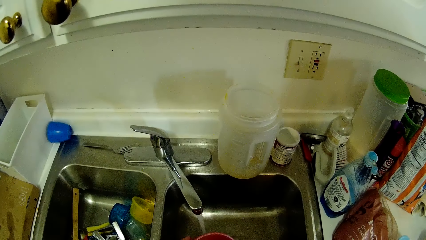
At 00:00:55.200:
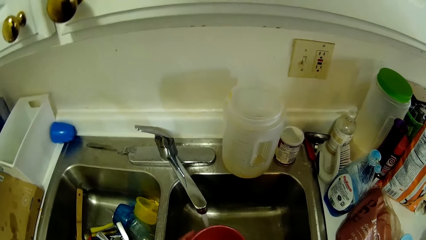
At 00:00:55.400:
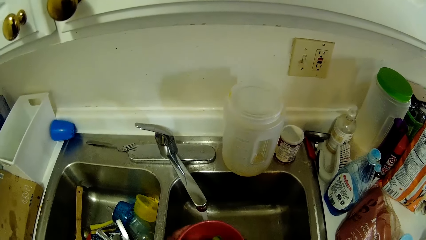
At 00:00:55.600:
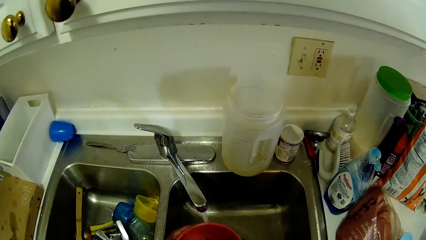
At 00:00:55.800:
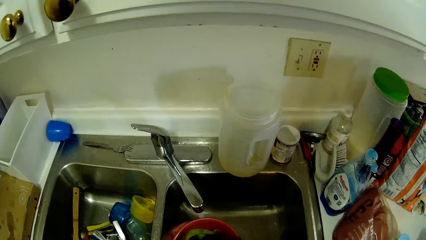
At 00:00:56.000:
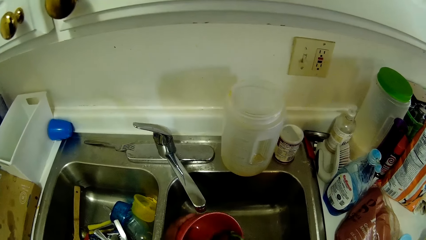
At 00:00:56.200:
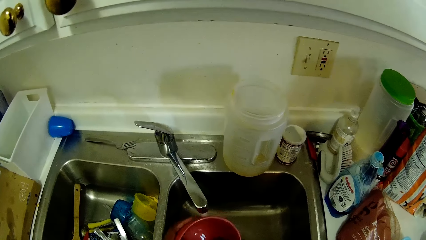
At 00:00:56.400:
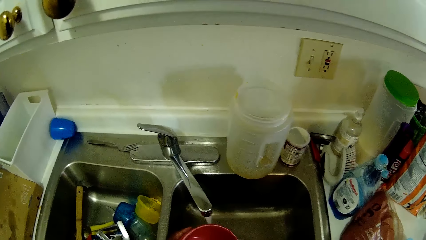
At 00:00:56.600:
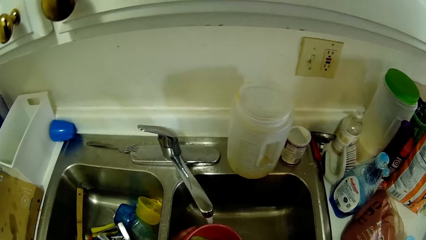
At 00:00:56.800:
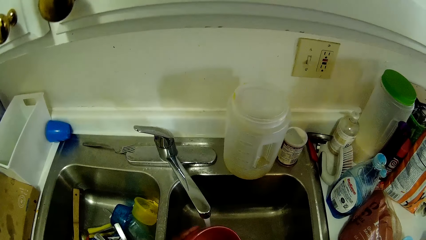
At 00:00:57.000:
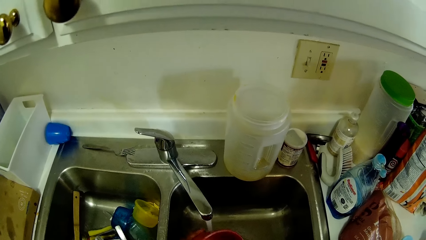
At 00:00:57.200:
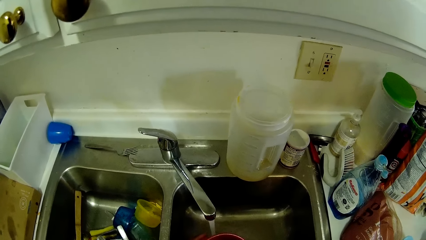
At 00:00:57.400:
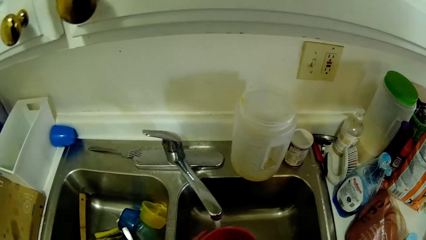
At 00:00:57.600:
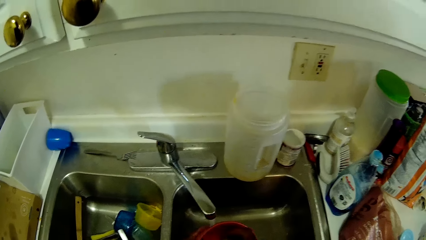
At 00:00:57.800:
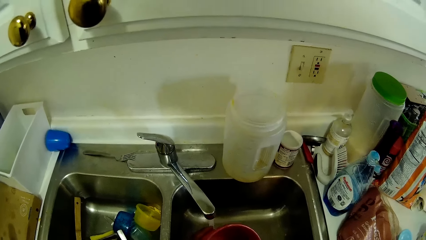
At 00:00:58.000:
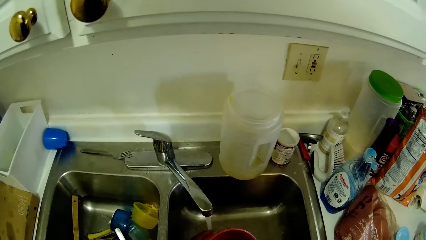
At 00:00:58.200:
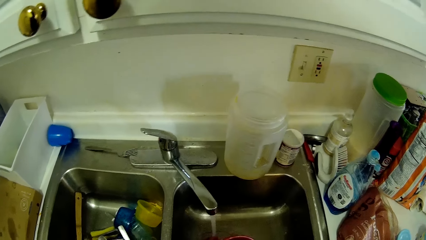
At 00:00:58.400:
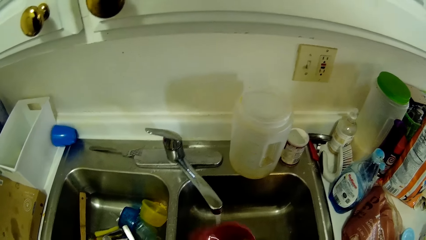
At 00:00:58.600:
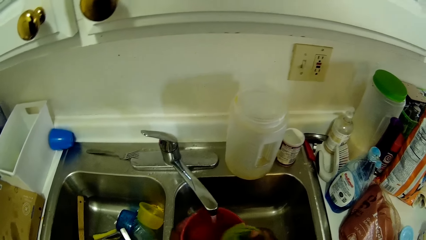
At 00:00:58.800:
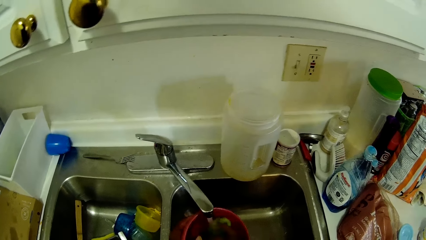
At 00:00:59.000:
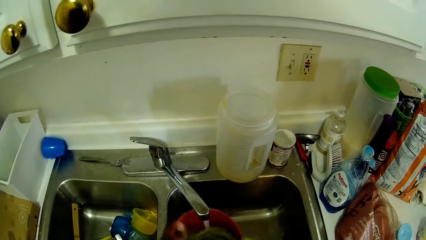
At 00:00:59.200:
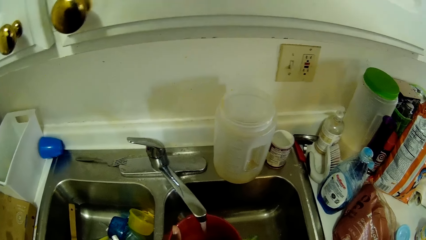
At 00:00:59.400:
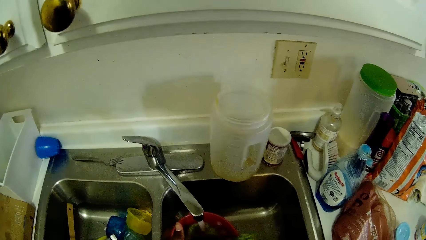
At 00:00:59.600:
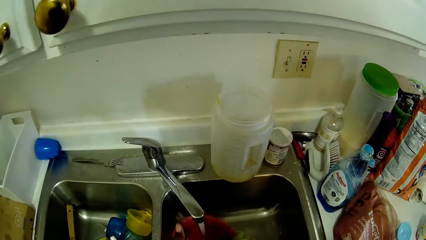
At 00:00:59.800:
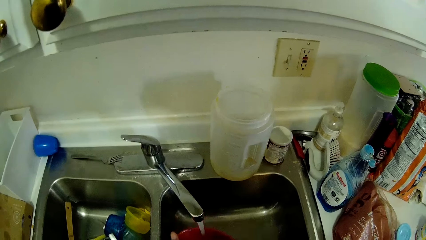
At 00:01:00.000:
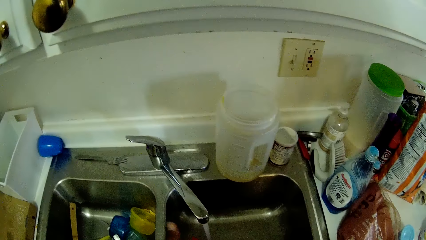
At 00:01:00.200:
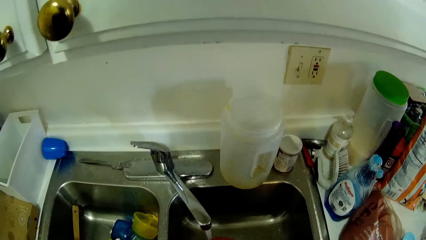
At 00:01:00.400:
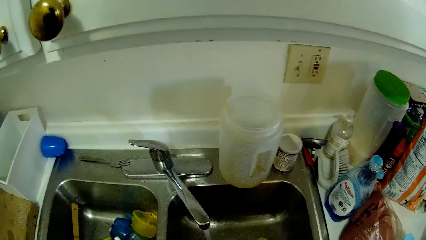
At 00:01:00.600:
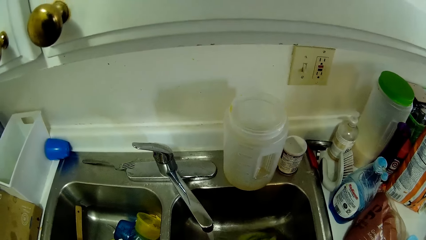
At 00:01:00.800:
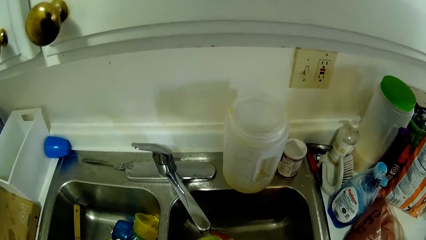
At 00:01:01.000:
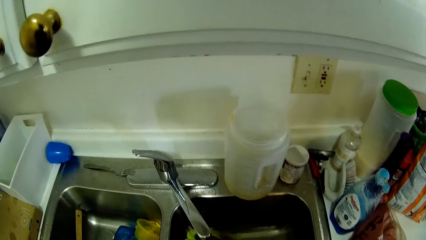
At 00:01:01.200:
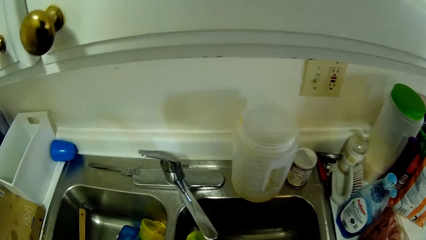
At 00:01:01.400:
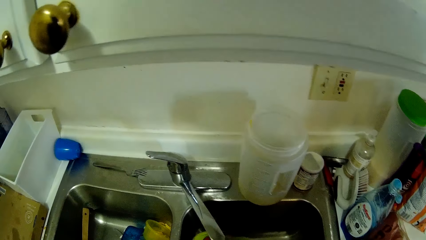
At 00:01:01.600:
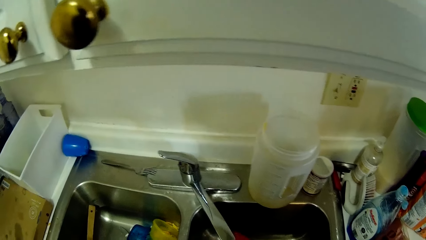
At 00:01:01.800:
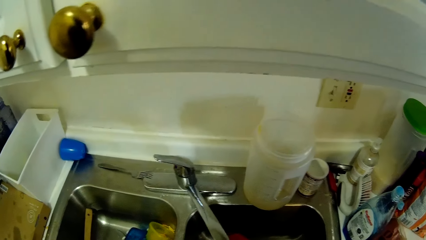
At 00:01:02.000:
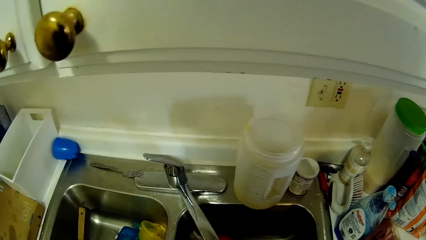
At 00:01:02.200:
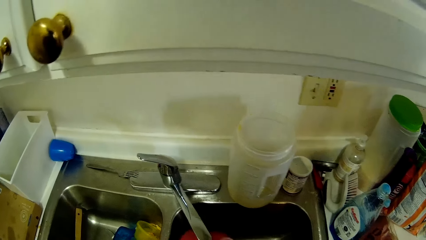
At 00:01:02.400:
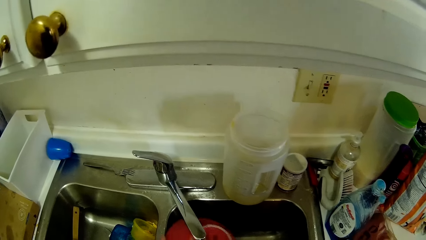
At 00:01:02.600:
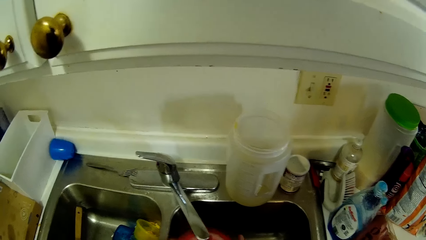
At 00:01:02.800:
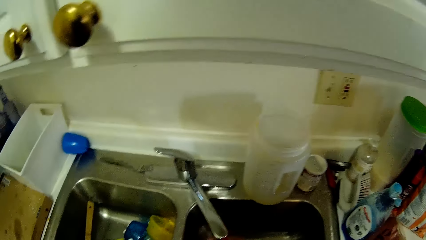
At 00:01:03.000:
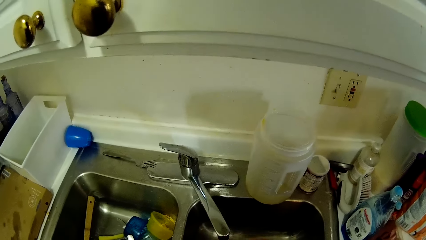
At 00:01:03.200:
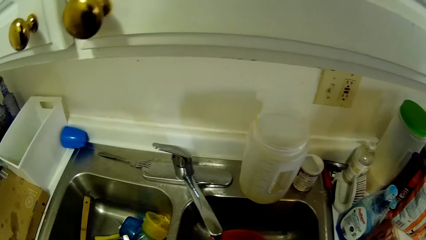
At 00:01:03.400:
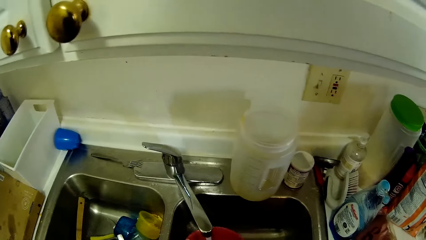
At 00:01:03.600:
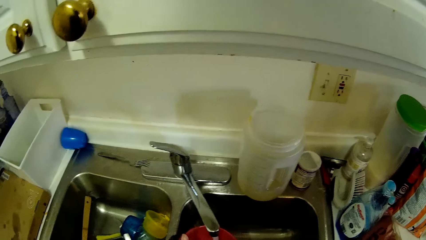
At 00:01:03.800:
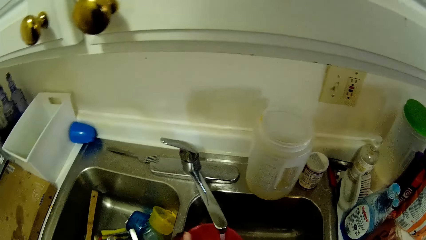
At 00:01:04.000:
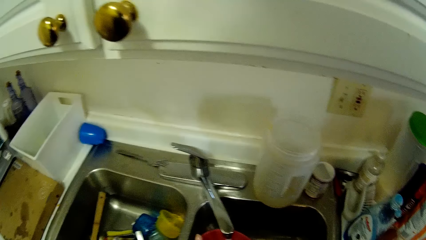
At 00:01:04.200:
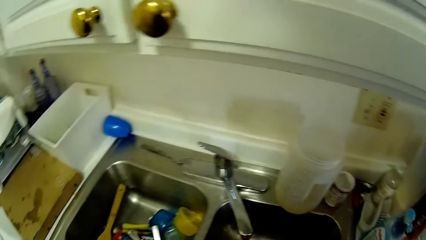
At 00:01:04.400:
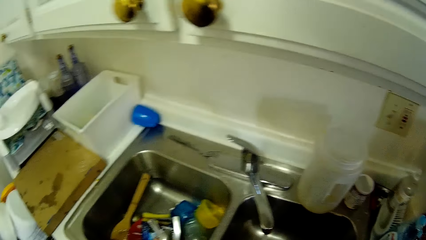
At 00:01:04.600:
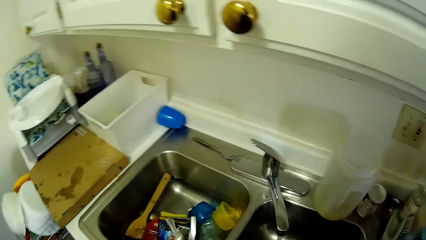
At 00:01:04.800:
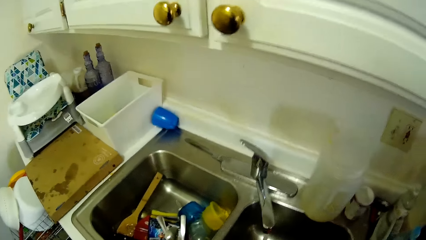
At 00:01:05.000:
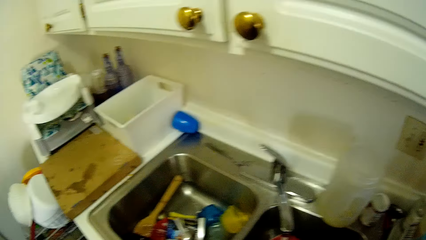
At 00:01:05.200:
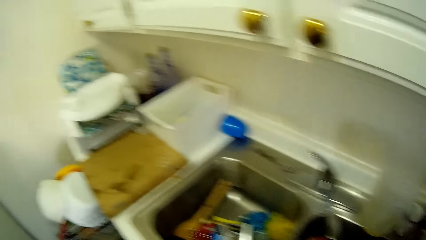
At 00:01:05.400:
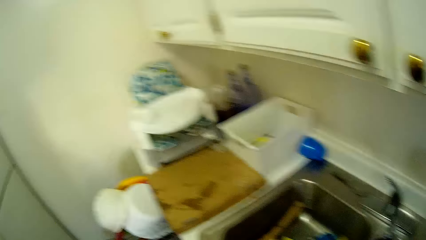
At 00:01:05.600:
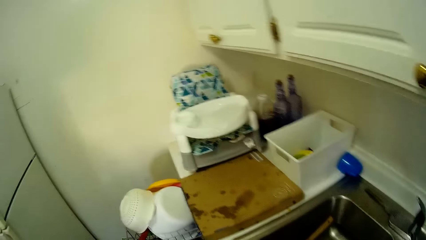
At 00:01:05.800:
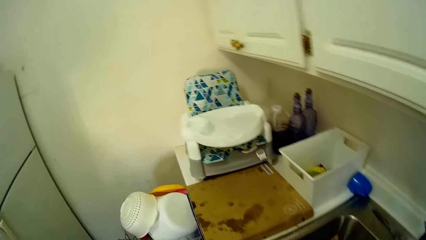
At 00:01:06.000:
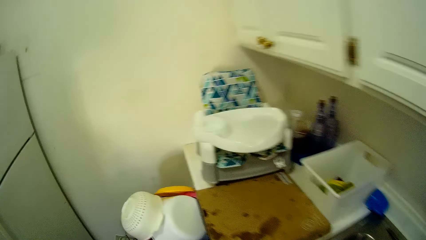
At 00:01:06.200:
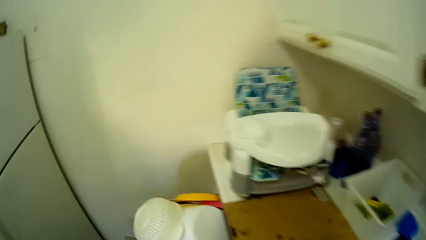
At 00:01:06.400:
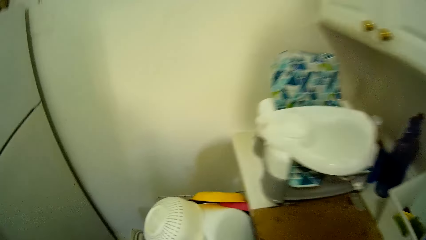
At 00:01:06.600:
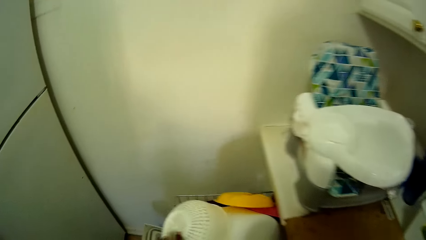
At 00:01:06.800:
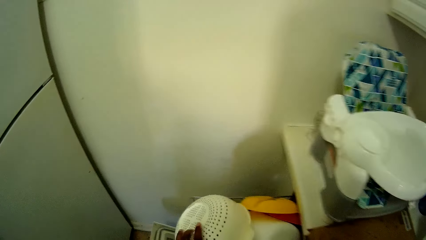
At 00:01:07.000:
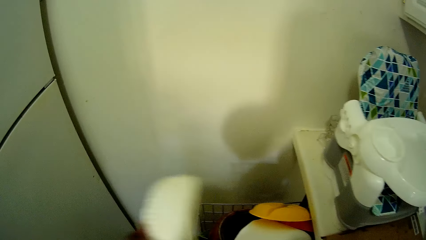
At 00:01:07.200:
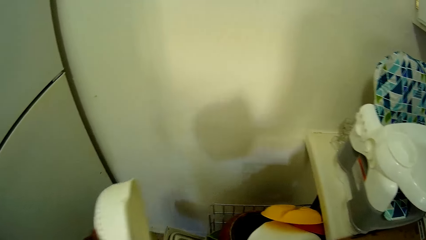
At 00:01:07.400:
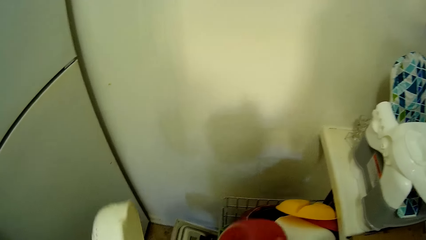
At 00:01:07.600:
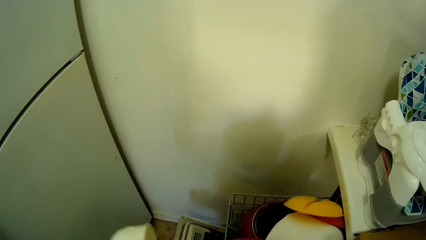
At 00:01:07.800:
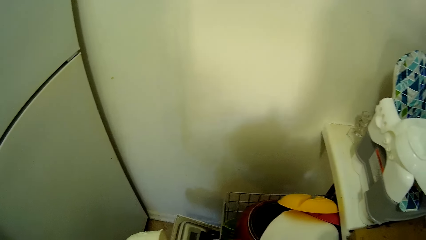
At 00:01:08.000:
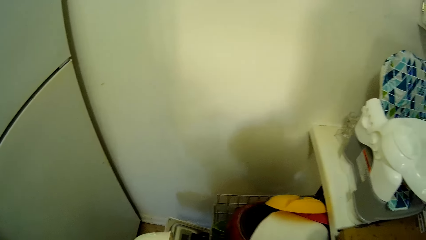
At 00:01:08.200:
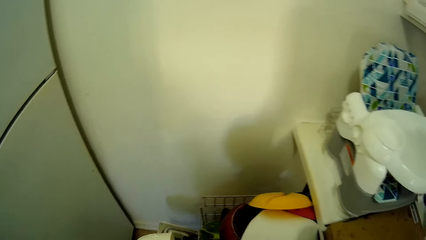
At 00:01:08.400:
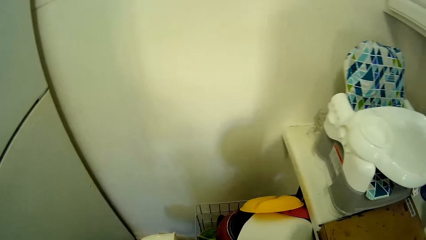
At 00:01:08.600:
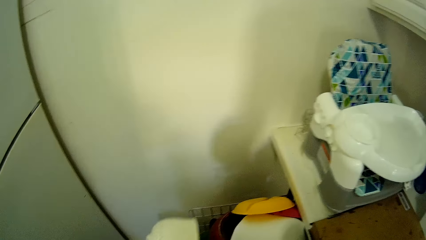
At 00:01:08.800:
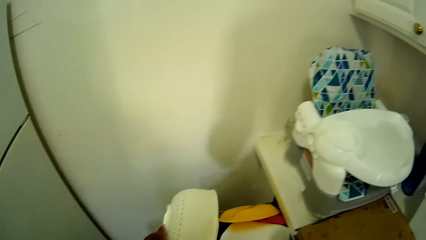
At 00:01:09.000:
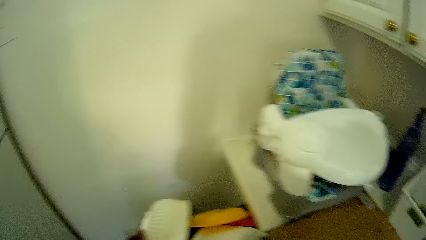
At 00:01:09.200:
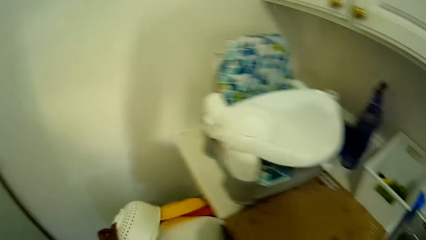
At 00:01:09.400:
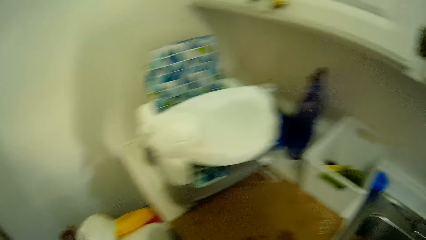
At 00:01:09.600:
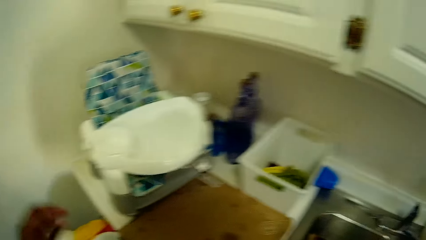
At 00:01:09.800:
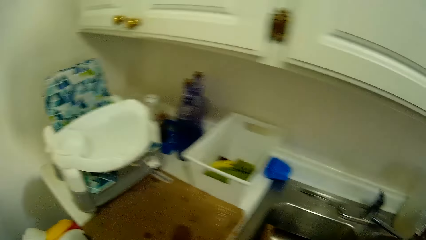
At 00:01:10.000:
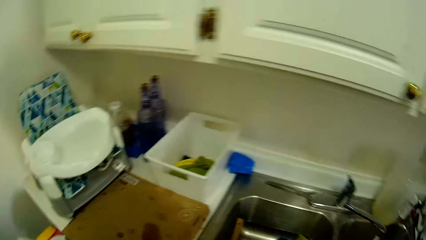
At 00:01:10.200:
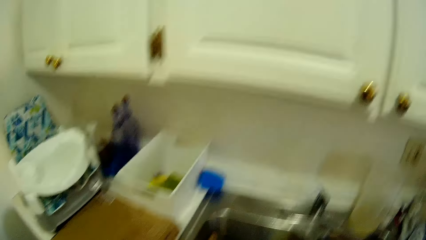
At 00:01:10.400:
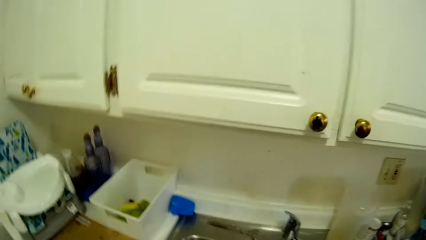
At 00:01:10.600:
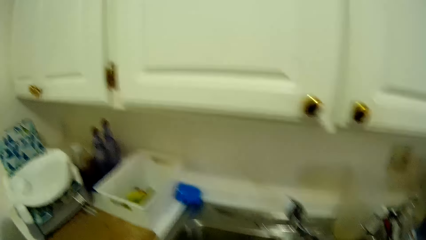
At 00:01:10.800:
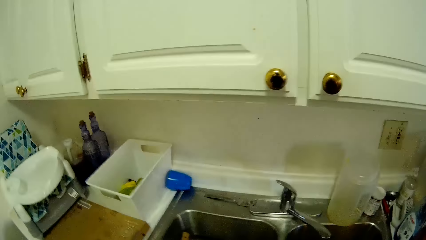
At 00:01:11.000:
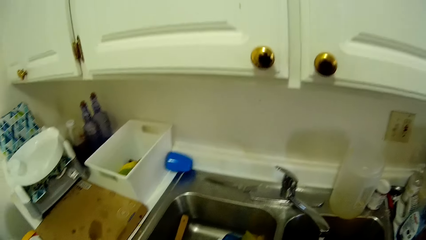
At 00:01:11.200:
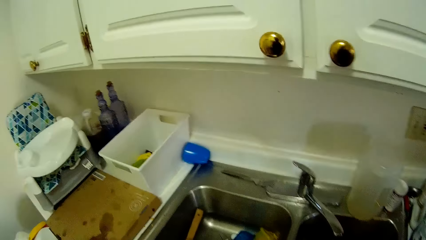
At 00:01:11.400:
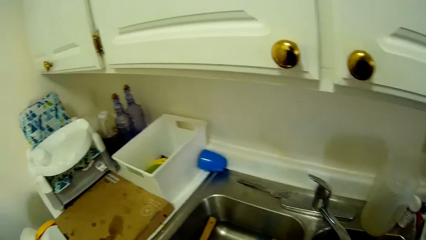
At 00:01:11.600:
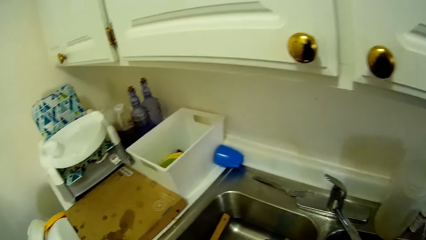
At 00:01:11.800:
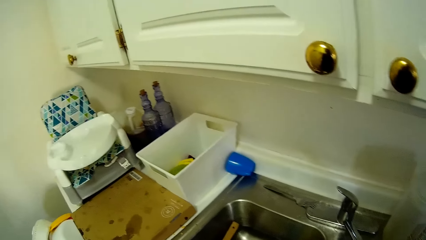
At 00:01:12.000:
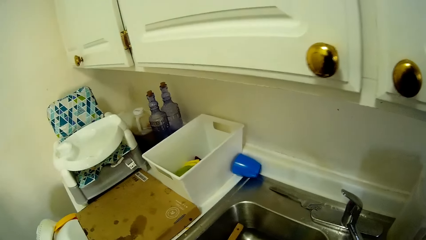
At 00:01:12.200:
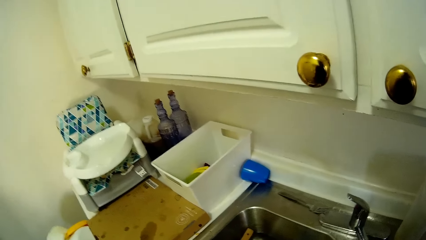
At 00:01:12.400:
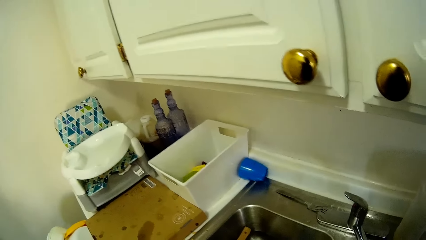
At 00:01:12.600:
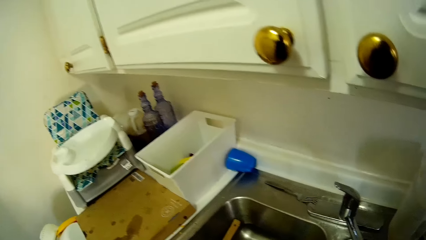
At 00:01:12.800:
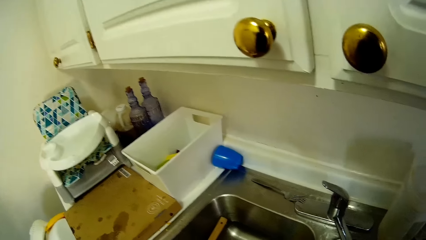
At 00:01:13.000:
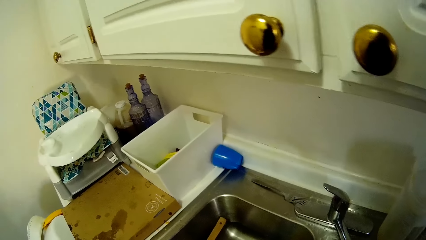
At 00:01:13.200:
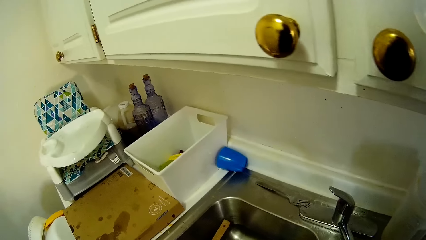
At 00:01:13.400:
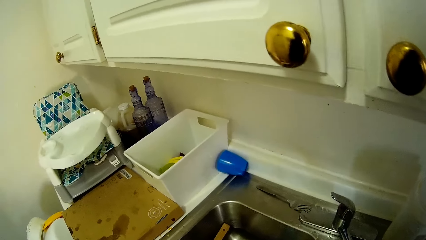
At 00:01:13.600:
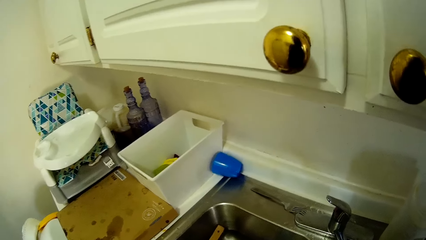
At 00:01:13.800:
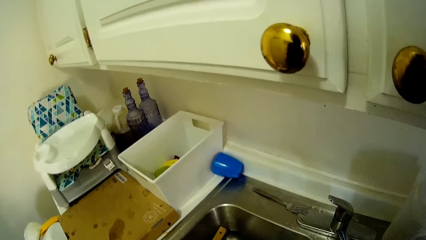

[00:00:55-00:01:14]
The camera wearer scrubs a red plate. She rinses the bowl in her left hand in the right side of the sink. She removes a sieve from a plate rack with her left hand. She drops the bowl in the plate rack with her right hand. She returns the sieve to the plate rack with her left hand. She touches utensils on the dish rack.
